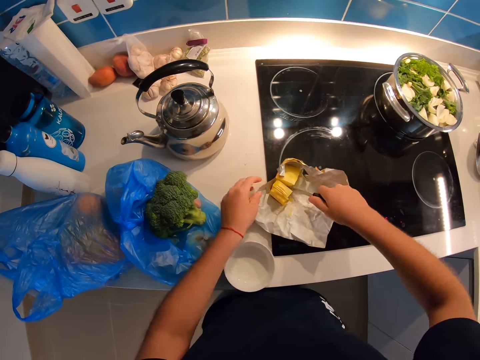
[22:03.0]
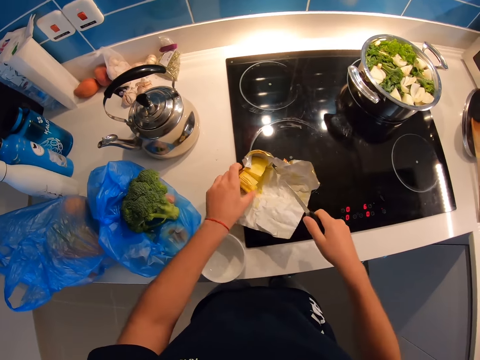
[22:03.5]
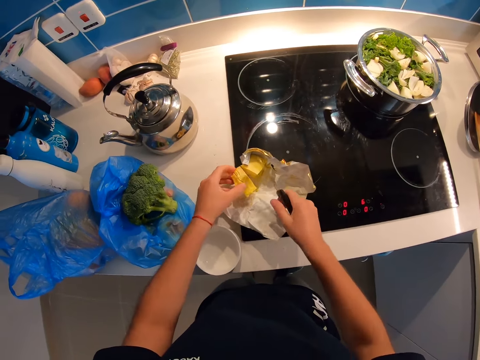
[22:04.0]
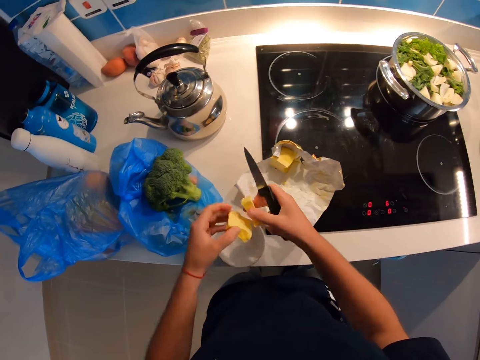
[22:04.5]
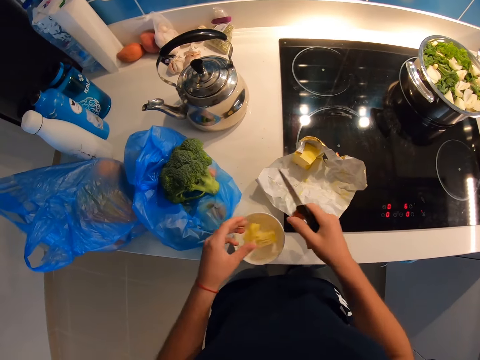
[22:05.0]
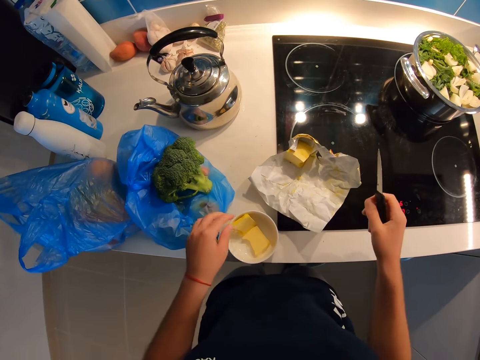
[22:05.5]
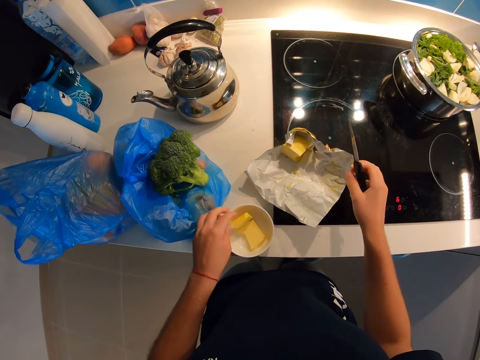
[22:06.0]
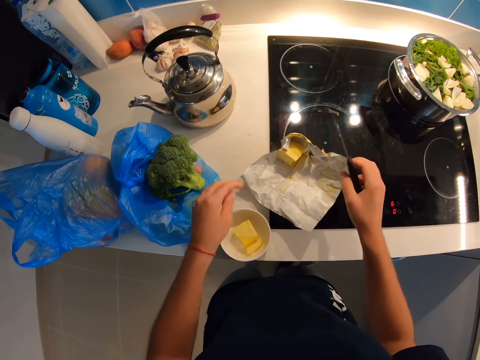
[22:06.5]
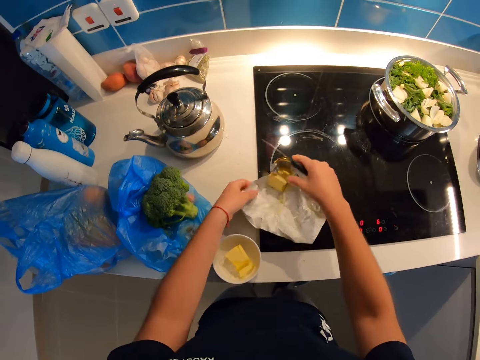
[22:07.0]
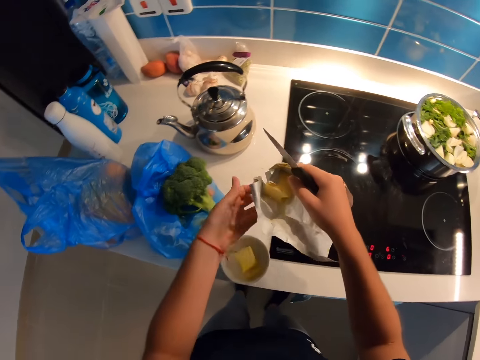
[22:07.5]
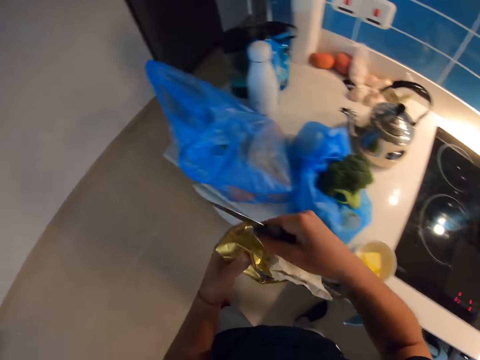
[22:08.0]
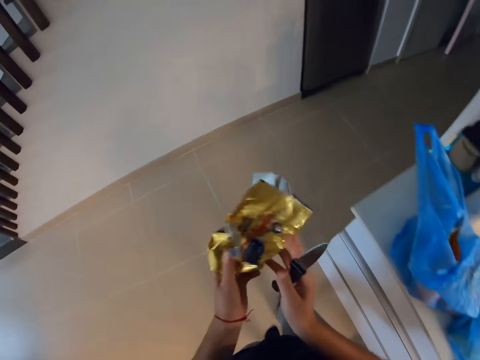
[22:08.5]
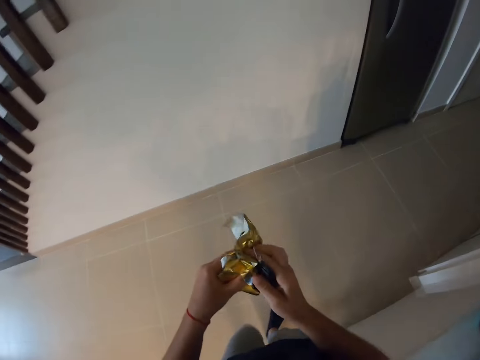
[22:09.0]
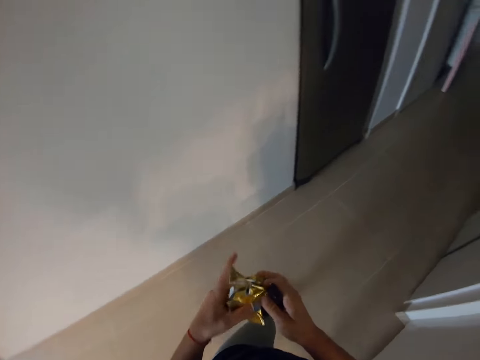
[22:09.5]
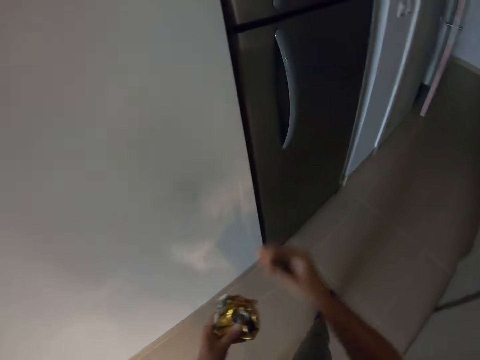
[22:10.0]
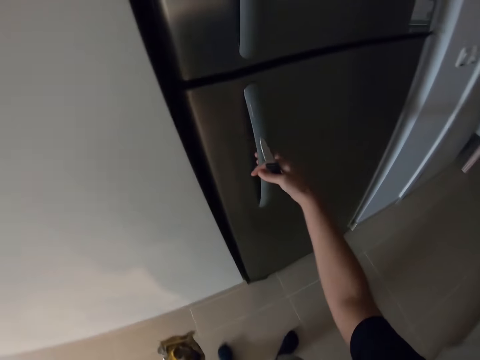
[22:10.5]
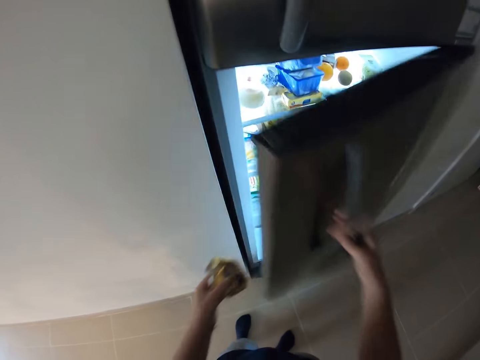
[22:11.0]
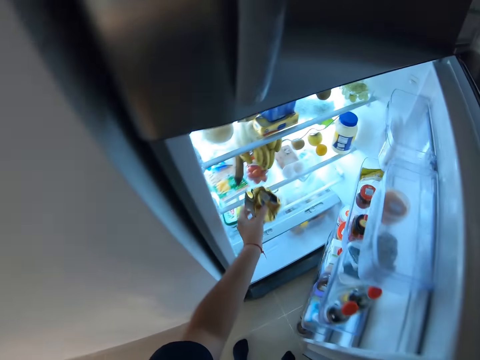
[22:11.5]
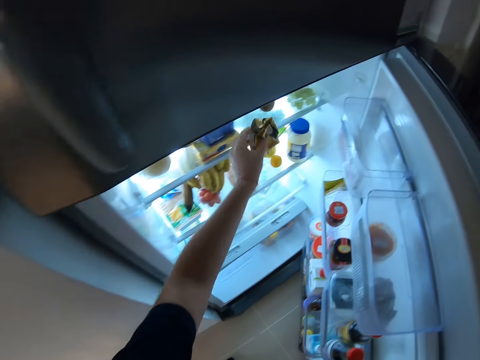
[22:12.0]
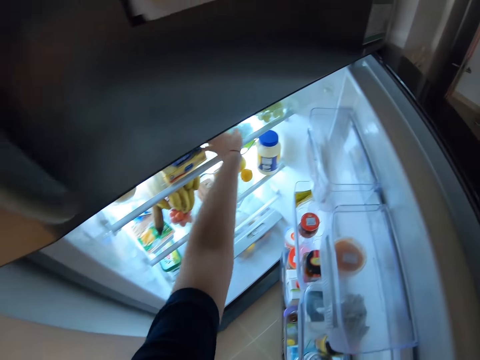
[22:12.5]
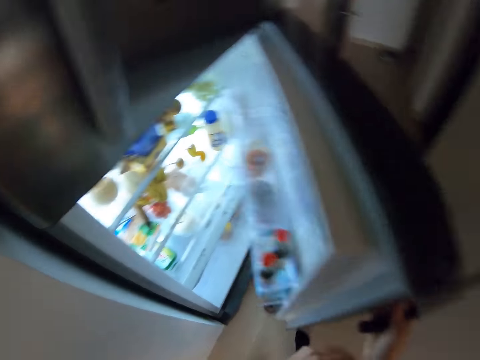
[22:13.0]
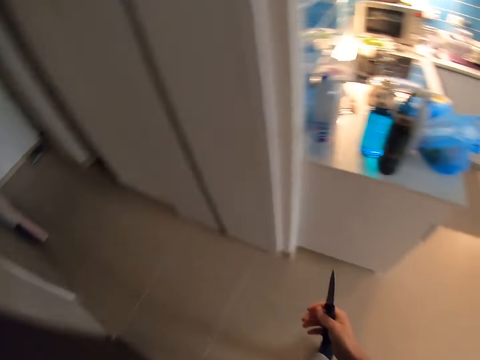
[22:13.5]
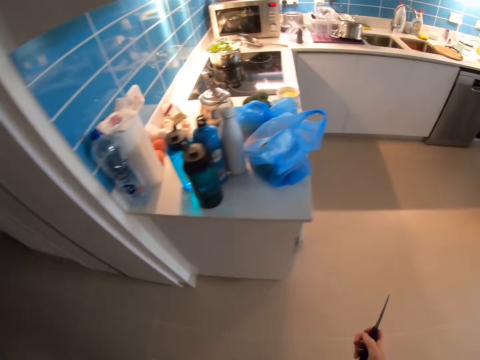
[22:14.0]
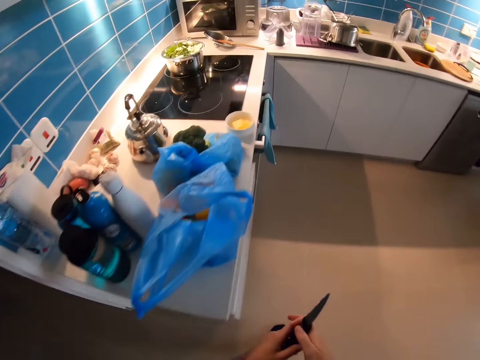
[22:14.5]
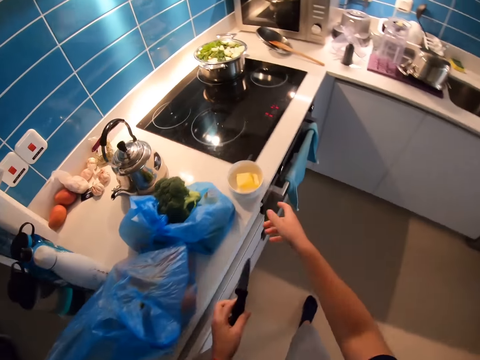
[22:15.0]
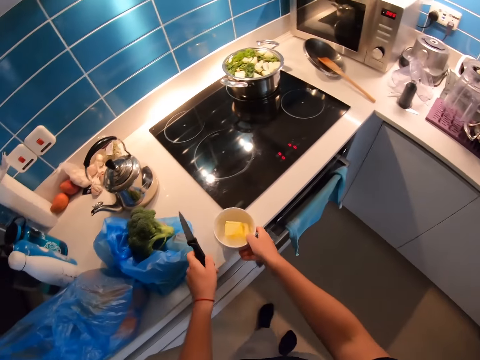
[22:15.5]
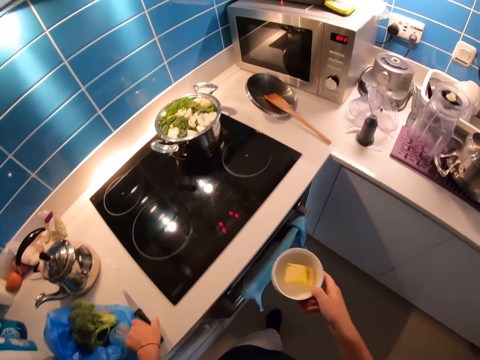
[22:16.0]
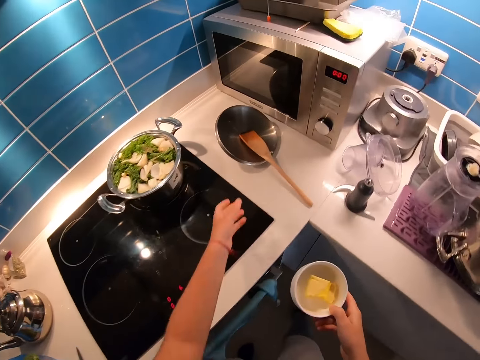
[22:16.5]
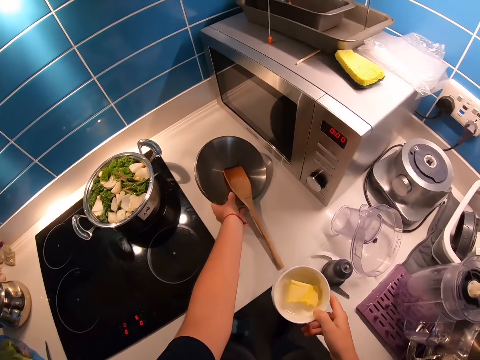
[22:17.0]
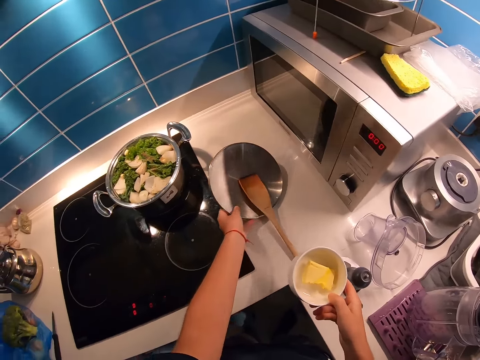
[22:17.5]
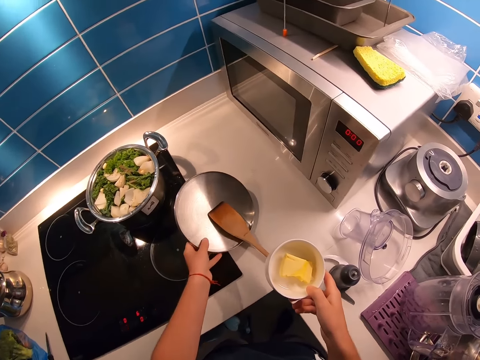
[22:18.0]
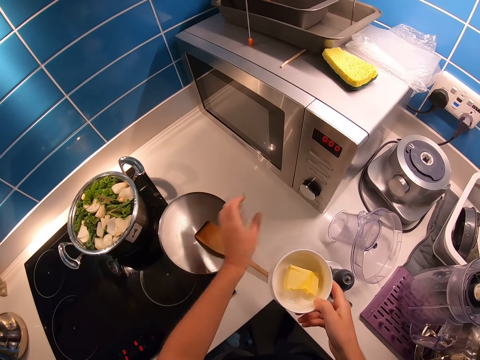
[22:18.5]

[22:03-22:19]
The camera wearer picks two slices of butter on the cooker on the kitchen counter top with her left hand. She drops the slices of butter into the plate on the kitchen counter top with both hands. She picks the cheese cover. She wraps the butter in the butter wrap with both hands. She walks towards the fridge with the butter on her left hand and the knife on her right hand. She opens the fridge with her right hand. She drops the butter into the fridge with her left hand. She closes the fridge with her right hand. She walks towards the kitchen counter top with the knife on her right hand. She passes the knife from her right hand to her left hand. She picks the bowl with cheese. She carries the plate of butter from the kitchen counter top with her right hand. She drops the knife on the kitchen counter top with her left hand. She moves a pot lid and a wooden spatula on the kitchen counter top with her left hand.

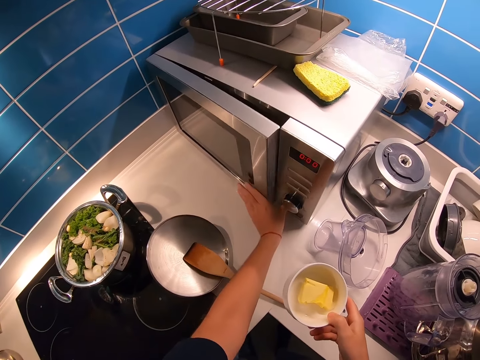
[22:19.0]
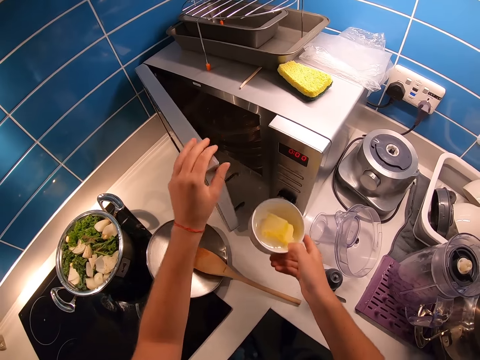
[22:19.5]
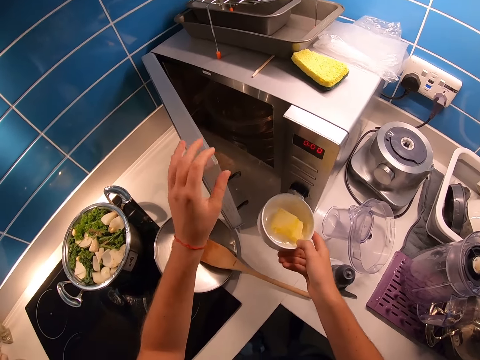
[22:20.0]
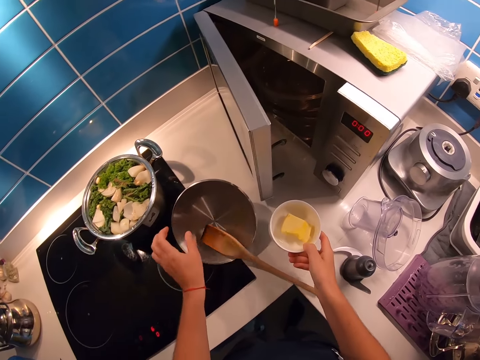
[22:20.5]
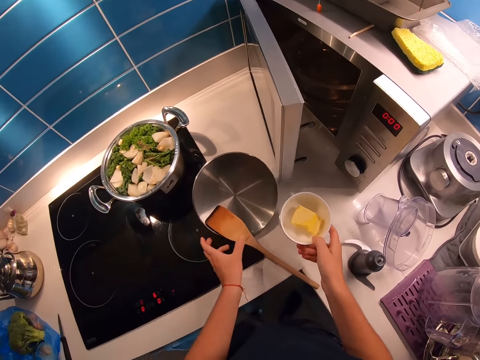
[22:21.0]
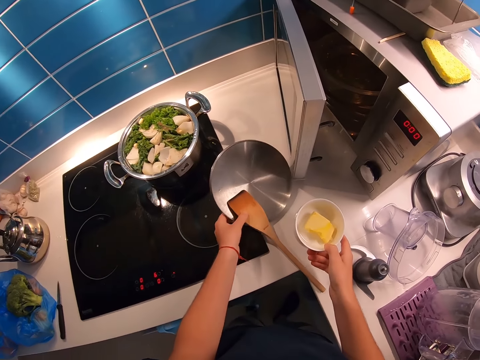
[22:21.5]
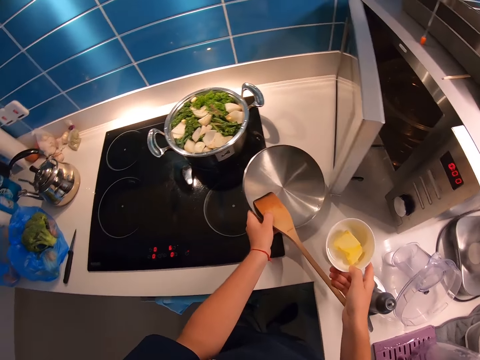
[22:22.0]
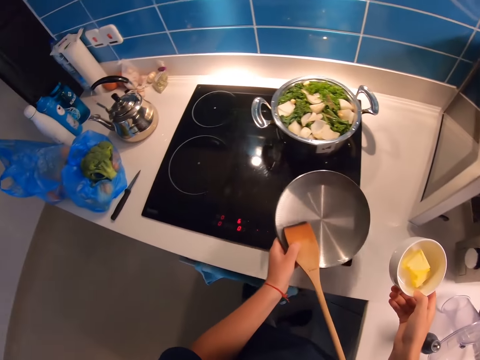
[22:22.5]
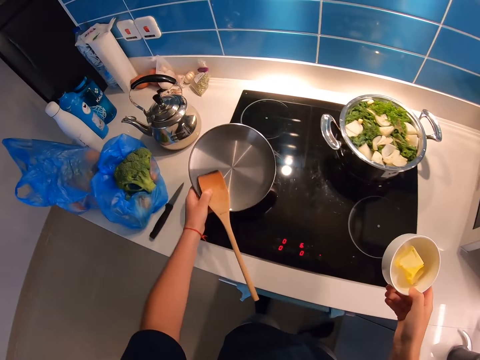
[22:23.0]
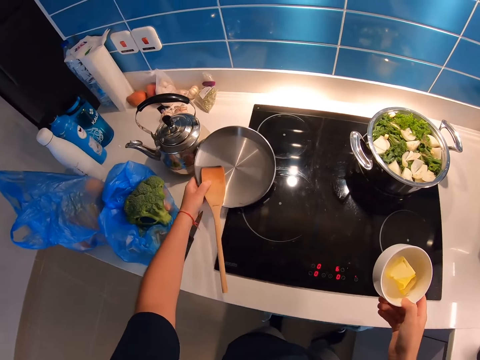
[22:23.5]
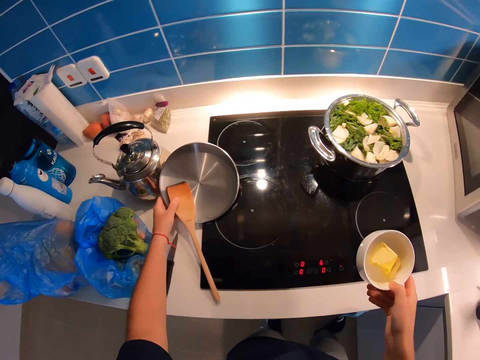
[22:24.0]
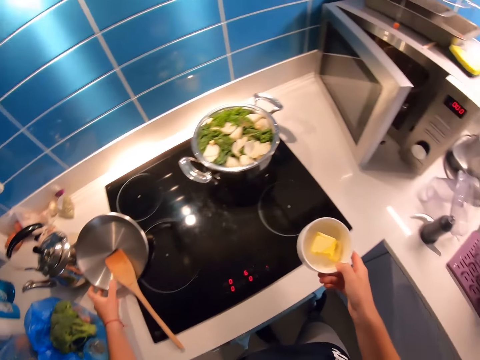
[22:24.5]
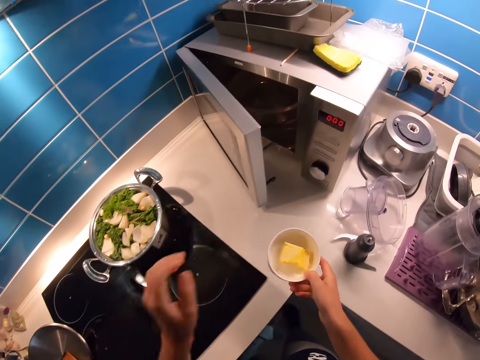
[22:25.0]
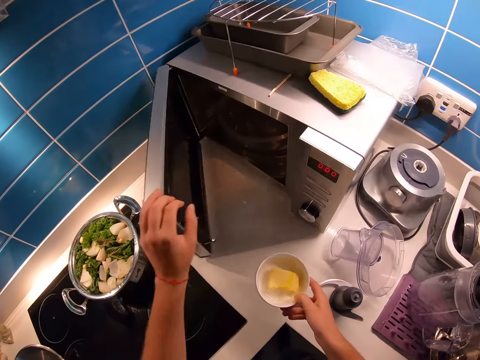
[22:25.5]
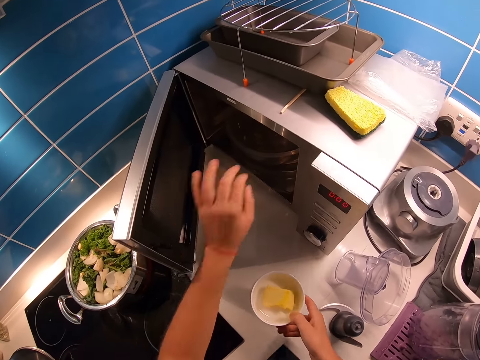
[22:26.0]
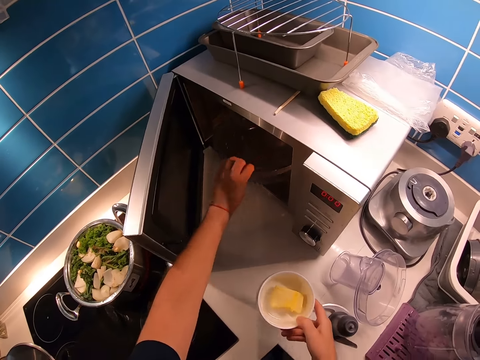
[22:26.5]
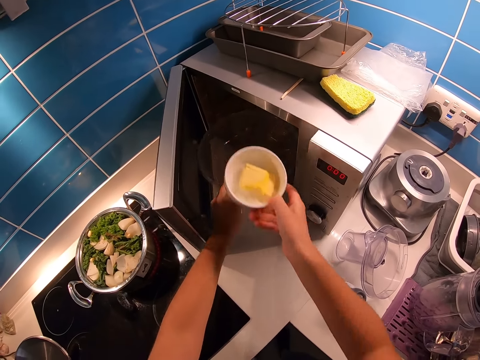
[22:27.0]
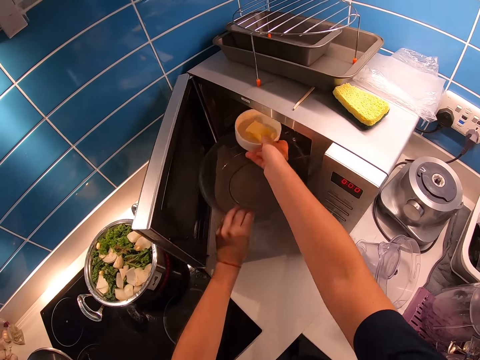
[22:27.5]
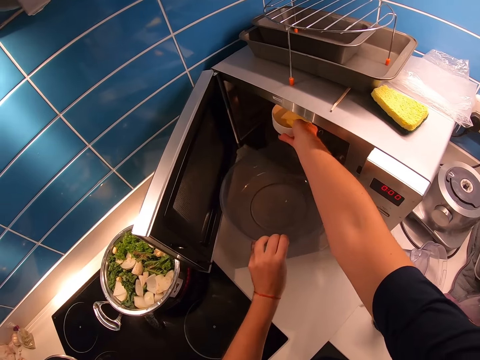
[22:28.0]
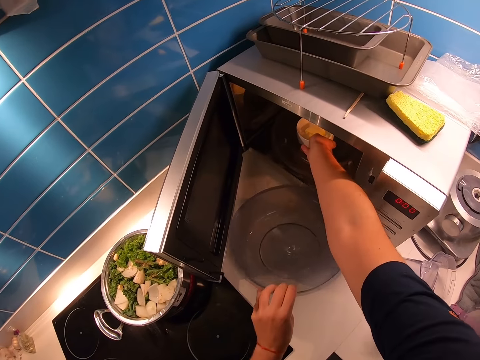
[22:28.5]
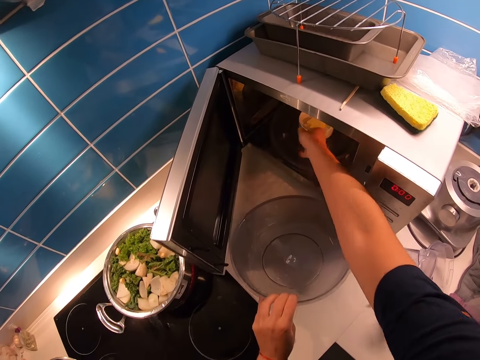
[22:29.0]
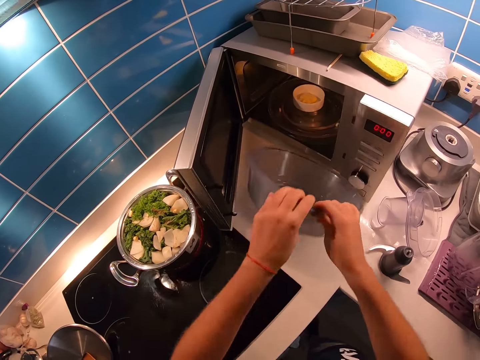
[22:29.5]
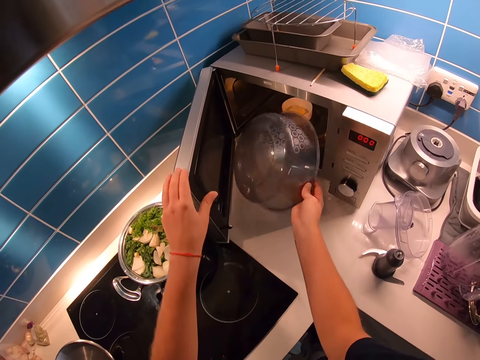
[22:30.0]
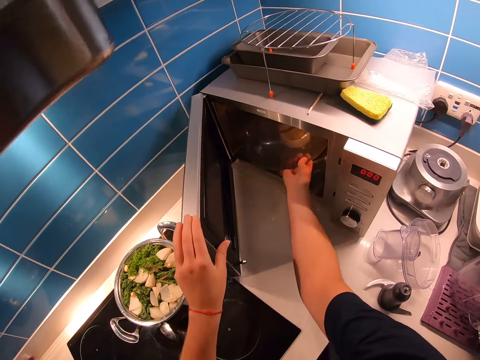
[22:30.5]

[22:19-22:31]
The camera wearer opens a microwave on the kitchen counter top with her left hand. She moves the pot lid and the wooden spatula on the kitchen counter top with her left hand. She picks the pot lid. She drops the pot lid. She opens the microwave on the kitchen counter top with her left hand. She removes a plate cover in the microwave on the kitchen counter top with her left hand. She places the plate of butter inside the microwave on the kitchen counter top with her right hand. She covers the plate of butter with the plate cover in the microwave on the kitchen counter top with her right hand. She holds a door to the microwave with her left hand.
